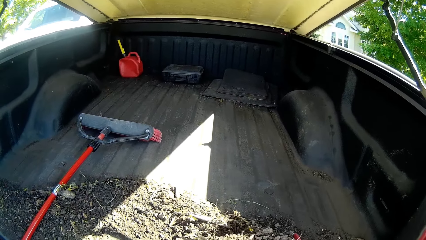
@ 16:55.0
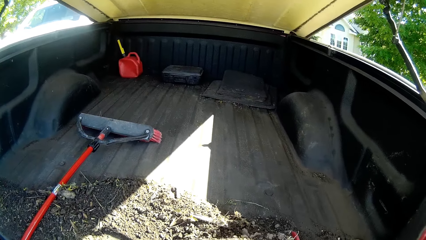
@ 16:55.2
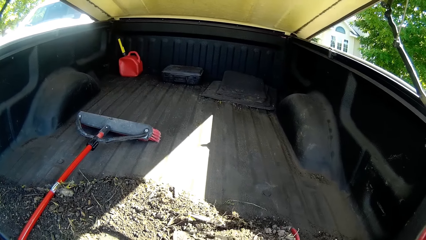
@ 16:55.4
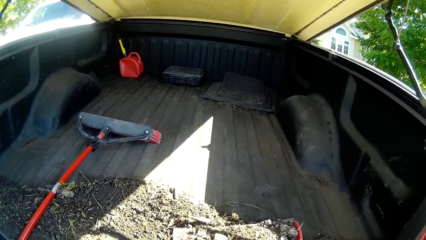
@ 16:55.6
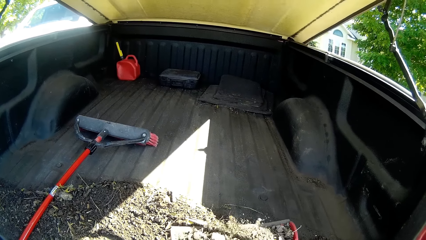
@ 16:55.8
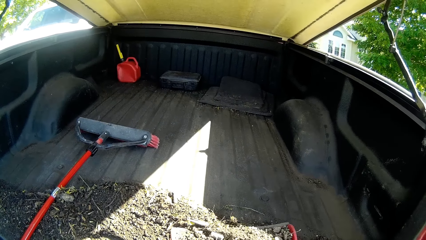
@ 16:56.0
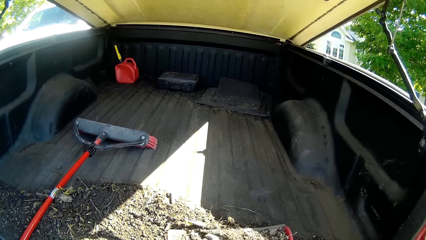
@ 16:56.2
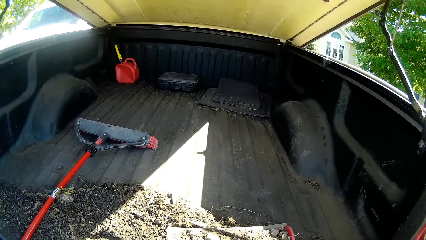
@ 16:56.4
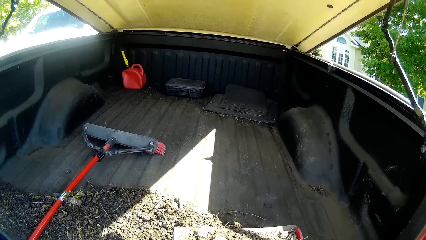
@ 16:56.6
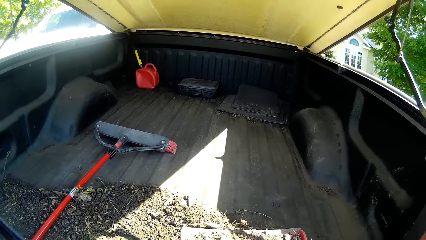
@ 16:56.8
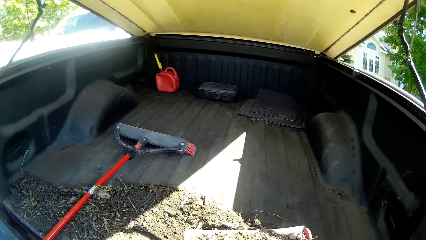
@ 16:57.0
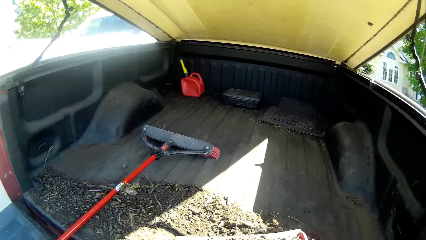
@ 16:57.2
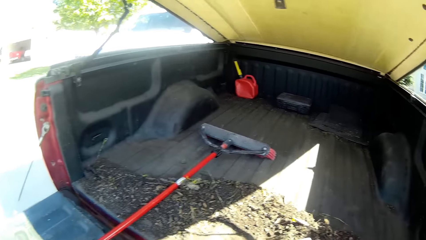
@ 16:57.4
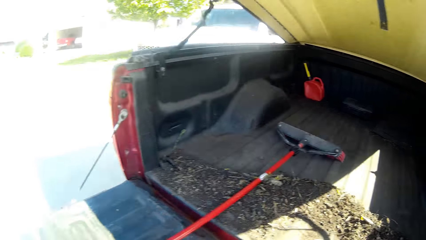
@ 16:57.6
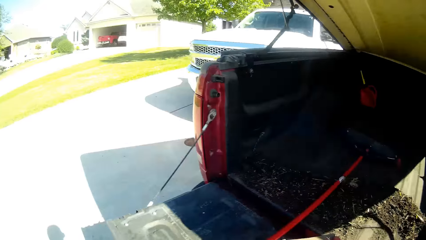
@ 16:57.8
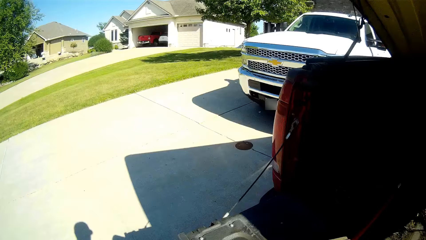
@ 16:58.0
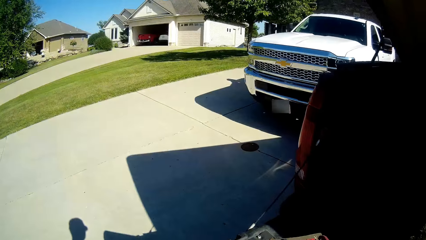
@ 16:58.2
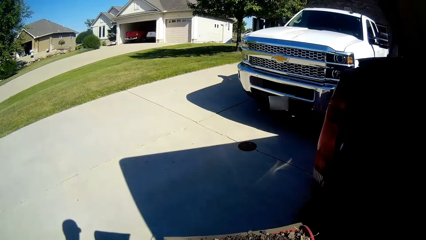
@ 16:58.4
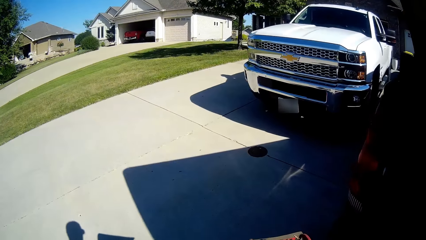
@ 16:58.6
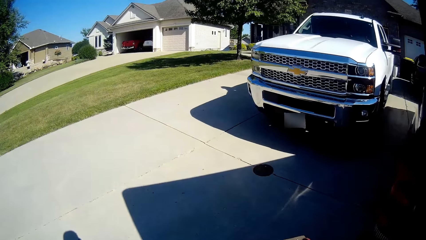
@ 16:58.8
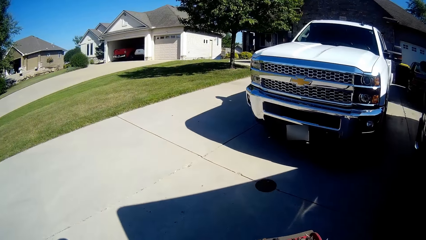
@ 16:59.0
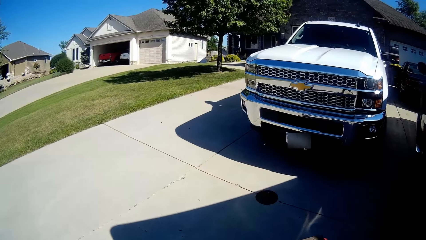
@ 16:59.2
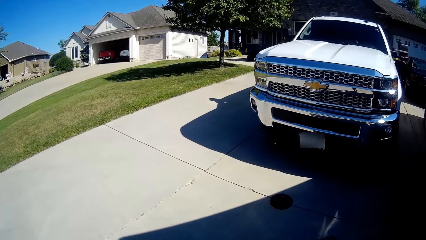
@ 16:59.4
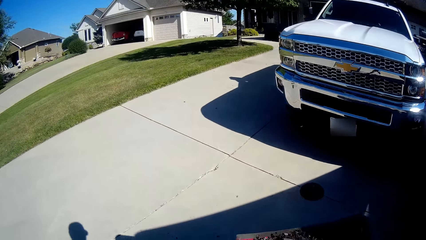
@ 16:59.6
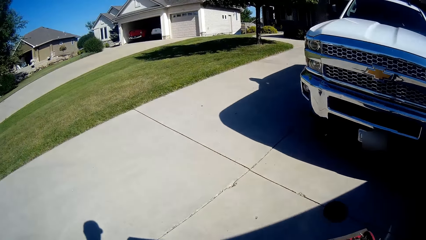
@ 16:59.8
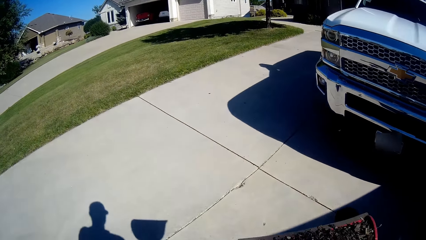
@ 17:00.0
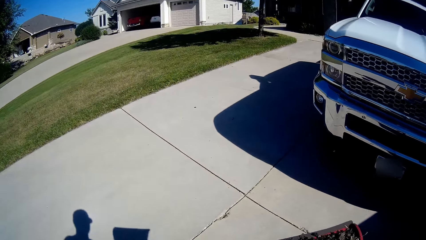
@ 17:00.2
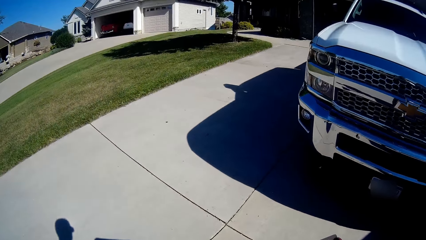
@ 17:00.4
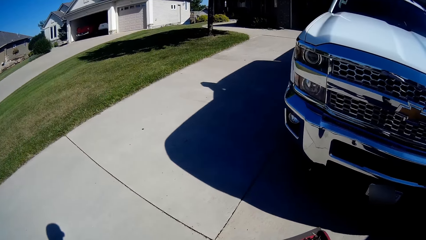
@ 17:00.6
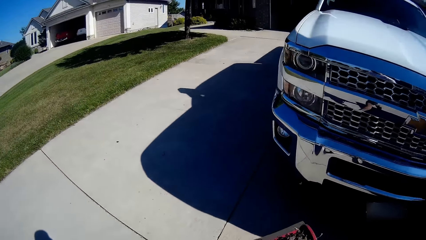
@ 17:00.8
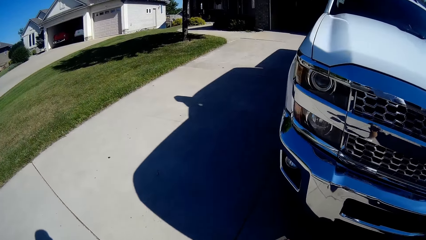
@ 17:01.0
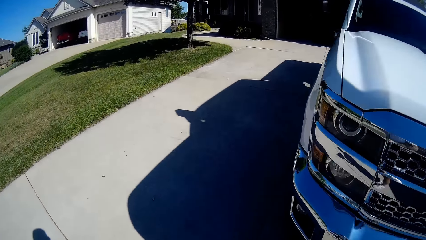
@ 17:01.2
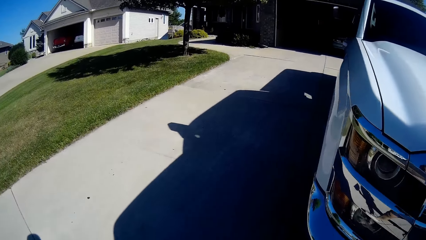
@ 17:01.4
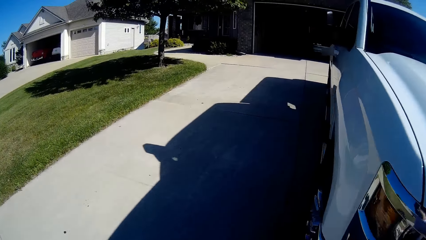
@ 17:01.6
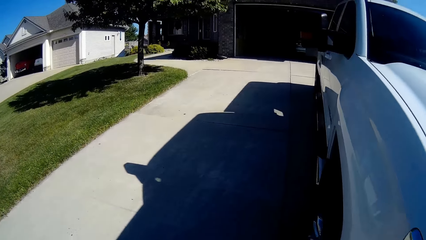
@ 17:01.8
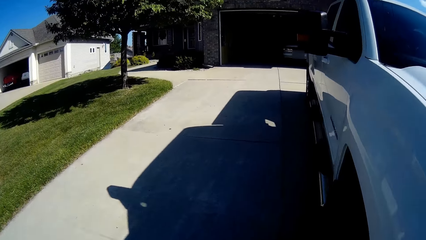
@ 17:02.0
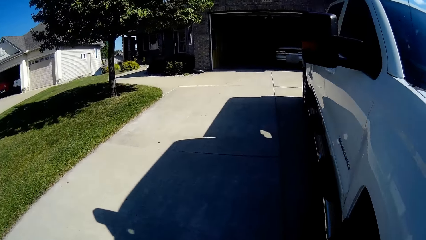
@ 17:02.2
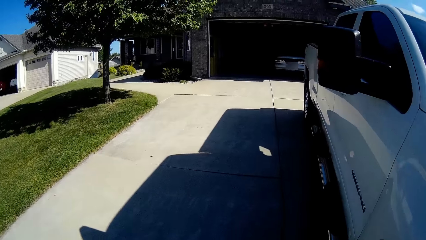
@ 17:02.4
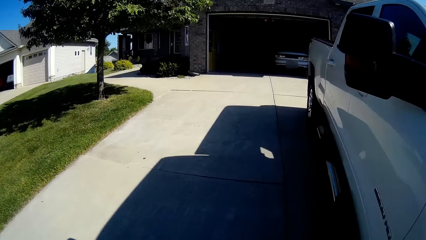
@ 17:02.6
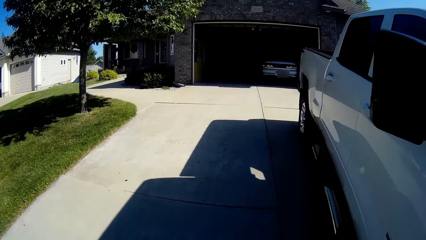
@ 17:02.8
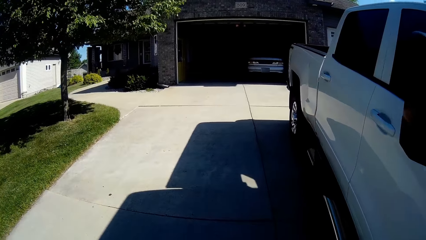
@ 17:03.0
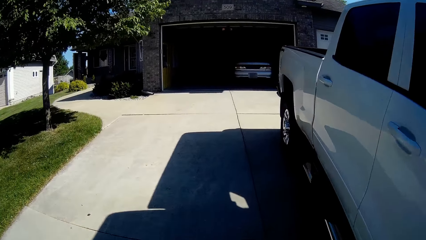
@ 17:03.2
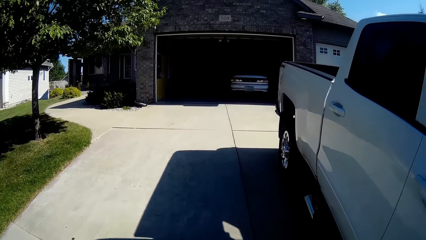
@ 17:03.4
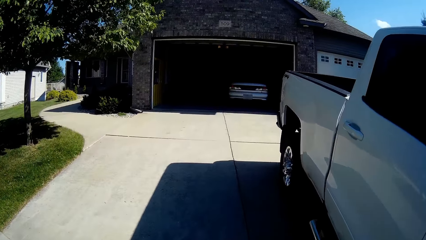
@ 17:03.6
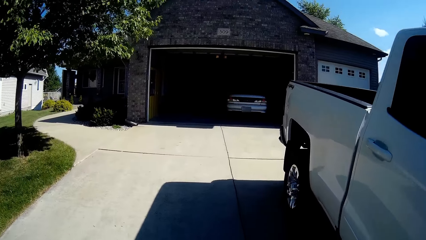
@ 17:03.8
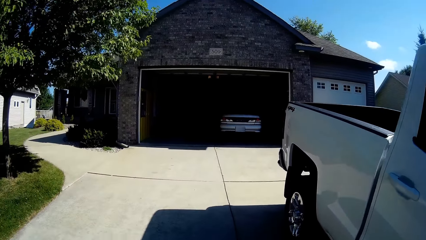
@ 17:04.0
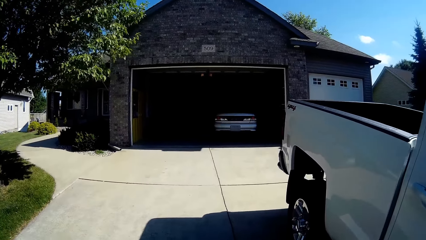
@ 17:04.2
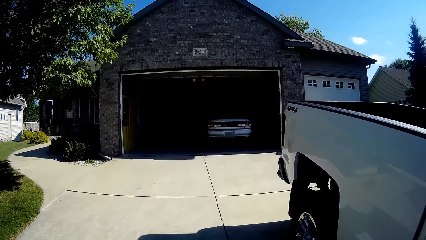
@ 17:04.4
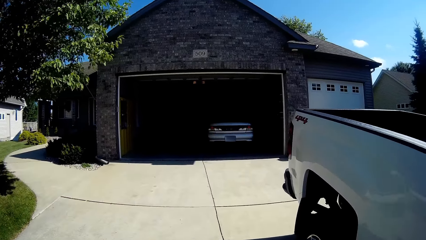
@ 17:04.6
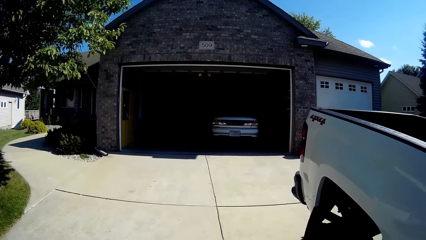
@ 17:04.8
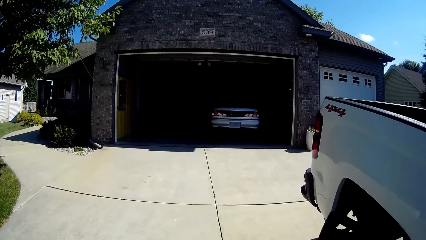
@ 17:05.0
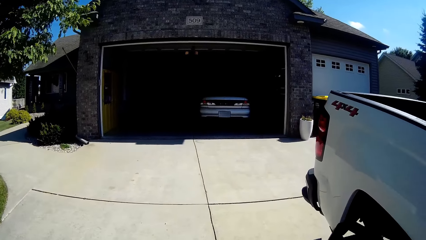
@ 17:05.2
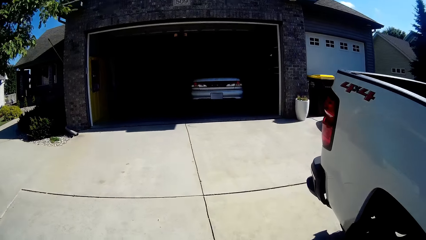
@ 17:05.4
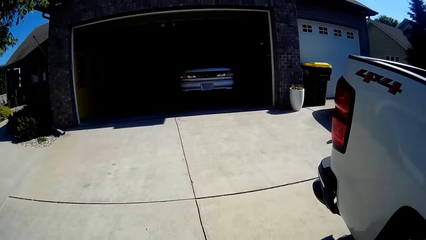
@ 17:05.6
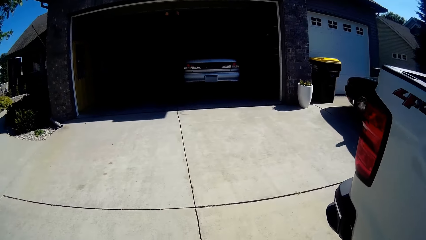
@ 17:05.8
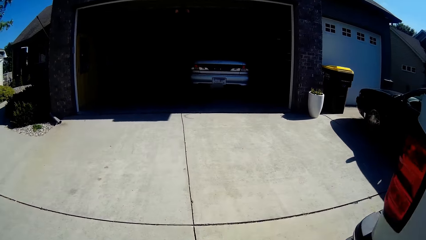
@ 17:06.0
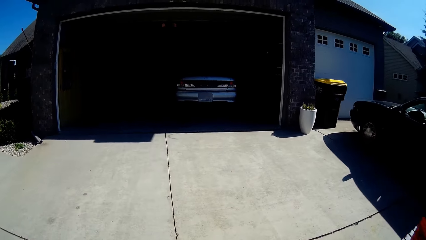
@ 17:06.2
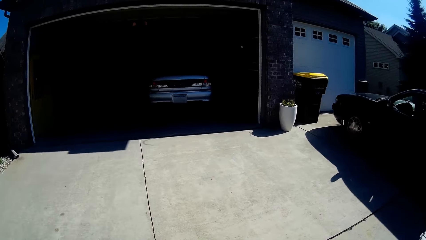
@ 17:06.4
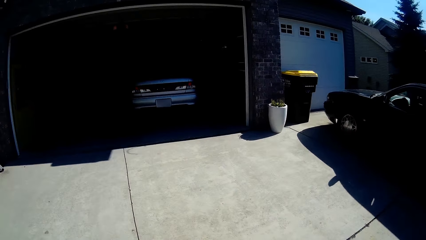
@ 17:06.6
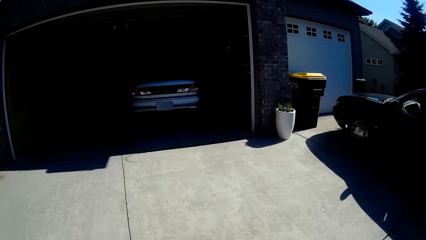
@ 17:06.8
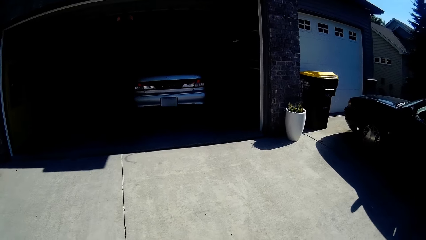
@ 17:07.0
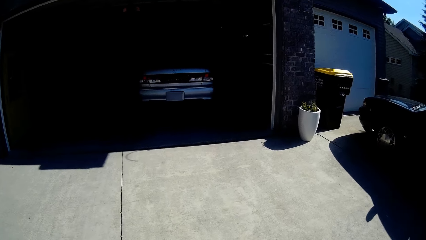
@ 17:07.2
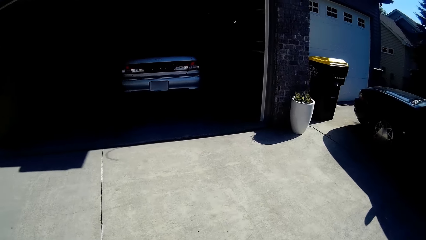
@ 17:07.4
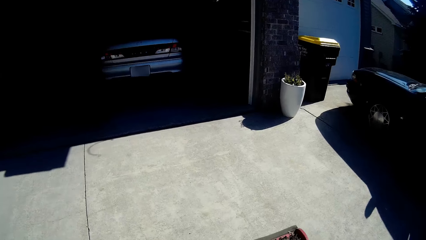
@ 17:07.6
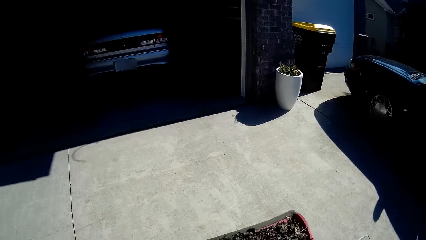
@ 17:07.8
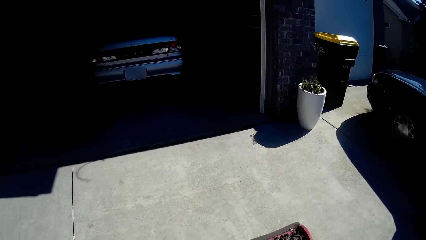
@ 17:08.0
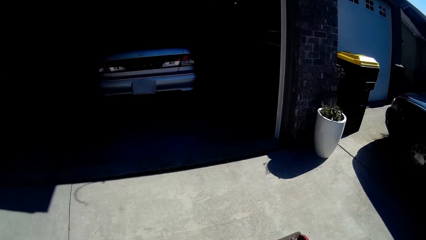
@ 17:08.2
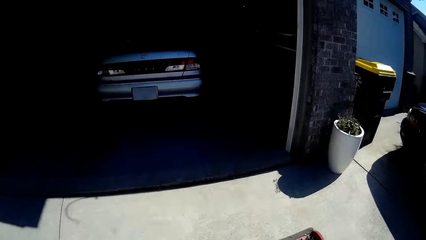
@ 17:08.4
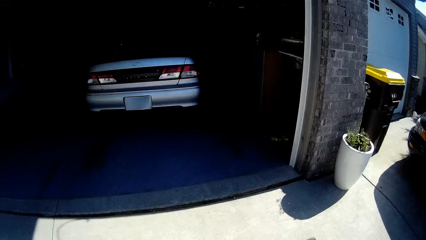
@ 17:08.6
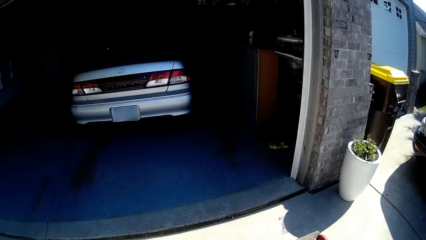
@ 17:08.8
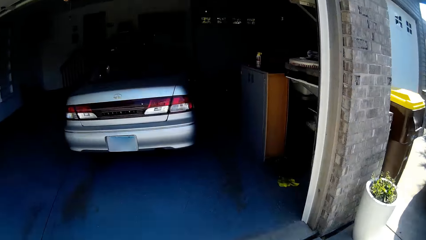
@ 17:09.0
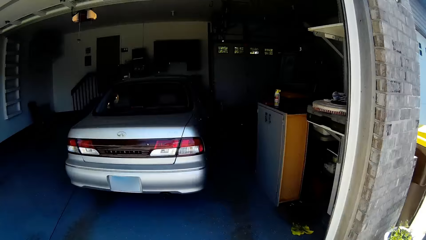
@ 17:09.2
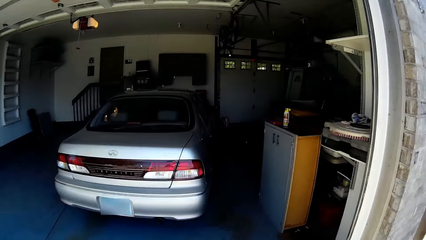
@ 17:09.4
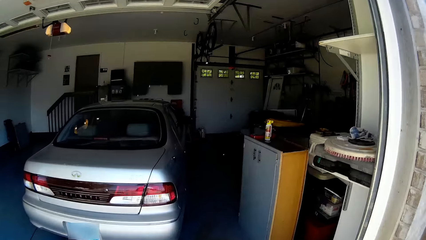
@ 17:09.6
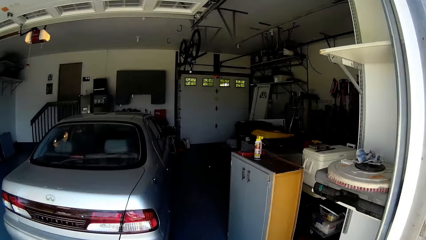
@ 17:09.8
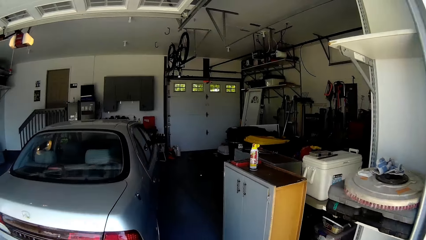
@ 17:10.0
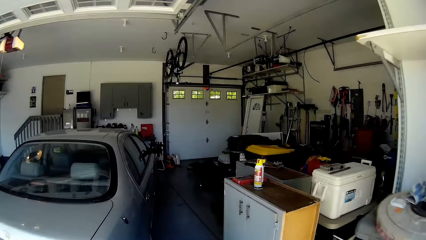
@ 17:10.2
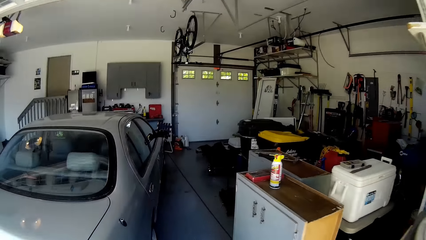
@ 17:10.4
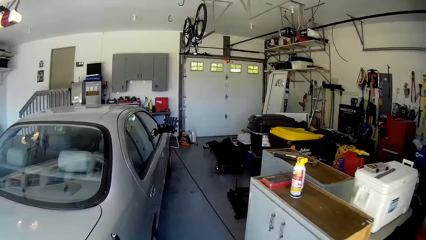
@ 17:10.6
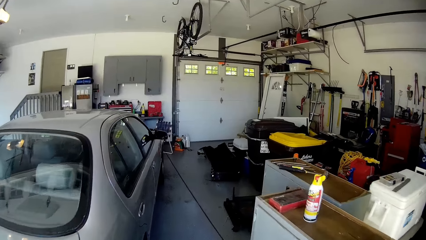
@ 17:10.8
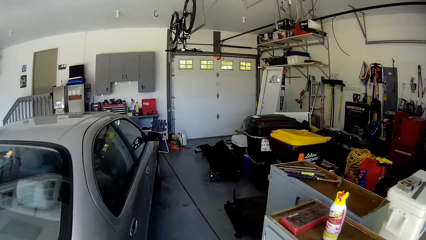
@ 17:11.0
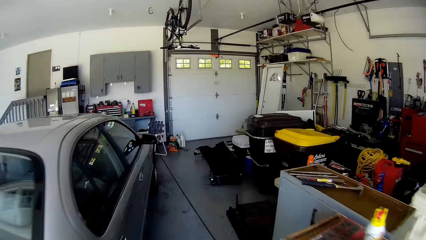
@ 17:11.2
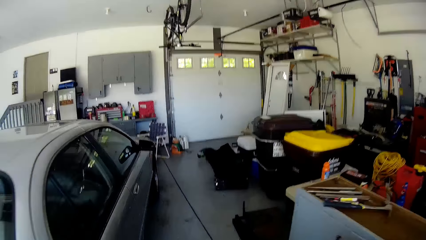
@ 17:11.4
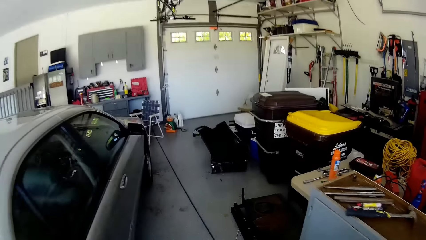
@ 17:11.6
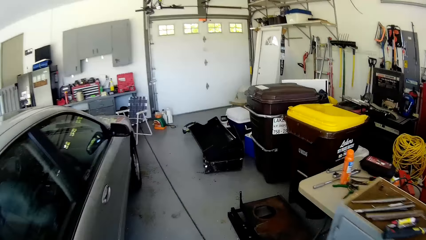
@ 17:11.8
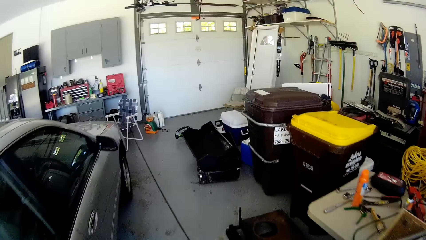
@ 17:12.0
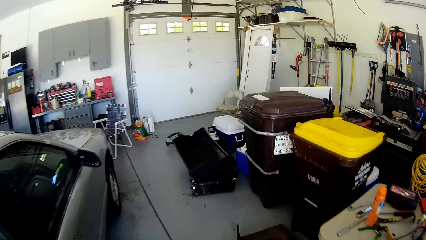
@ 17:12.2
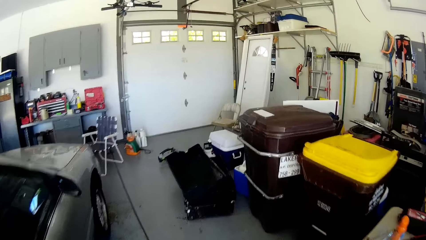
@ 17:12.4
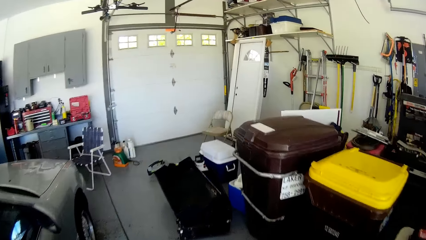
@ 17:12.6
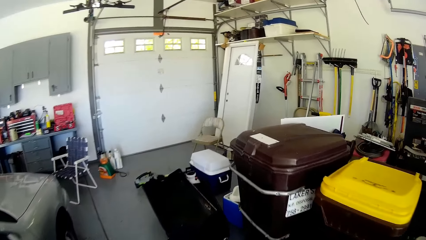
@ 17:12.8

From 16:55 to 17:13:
The camera wearer walks on the sidewalk around the compound. They enter into the garage. They walk in the garage.
